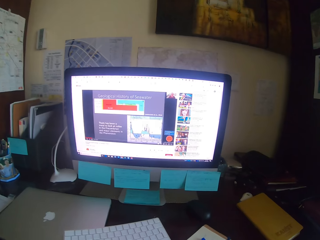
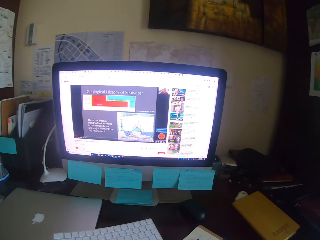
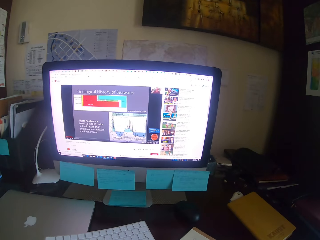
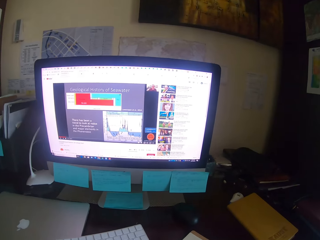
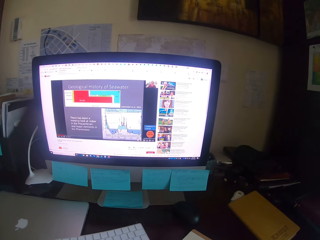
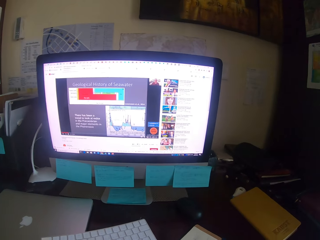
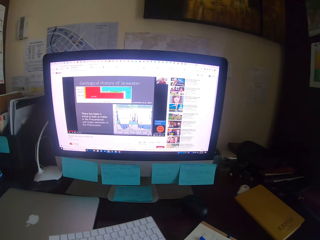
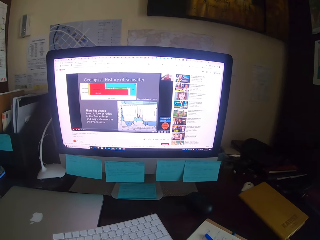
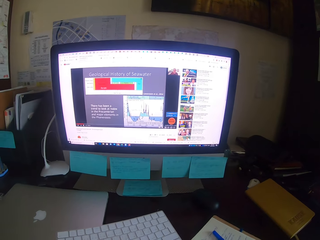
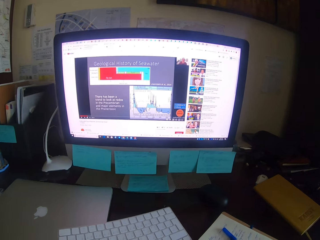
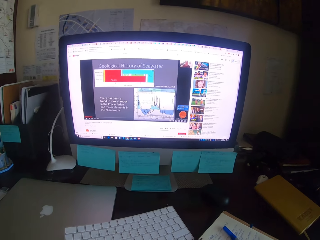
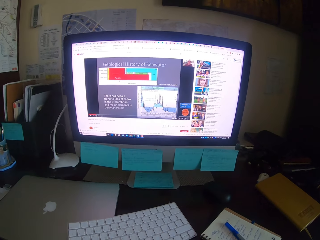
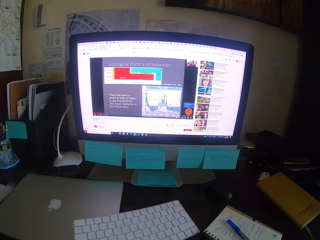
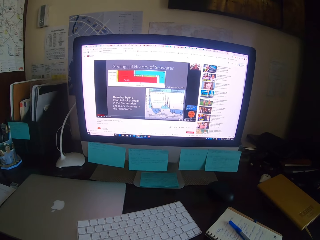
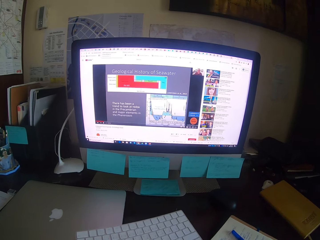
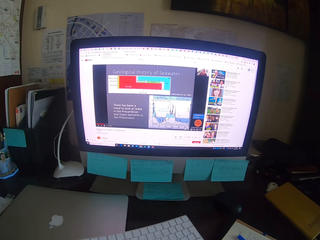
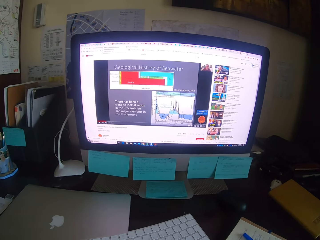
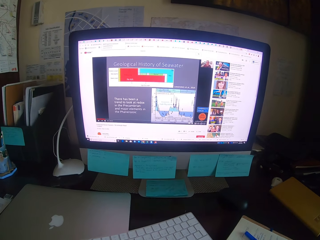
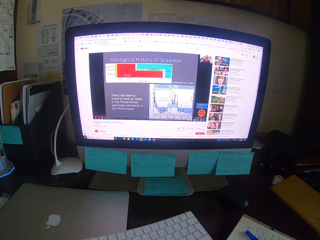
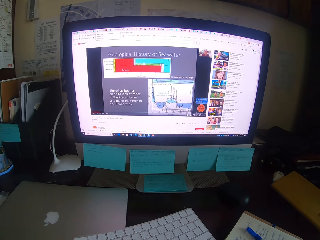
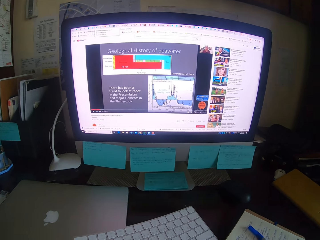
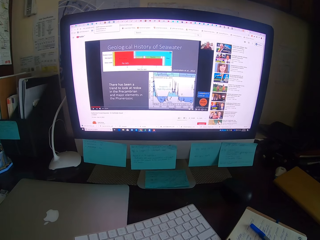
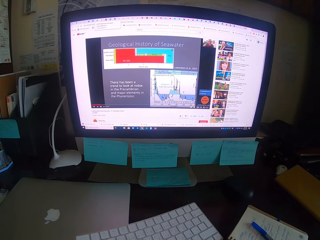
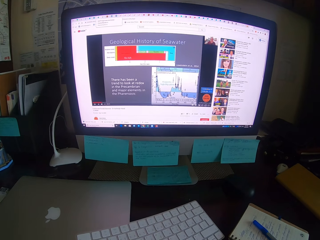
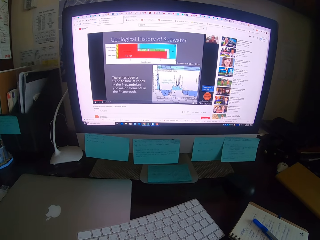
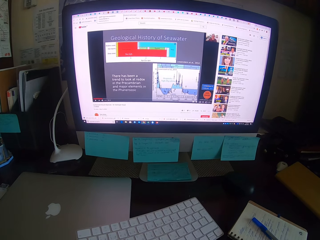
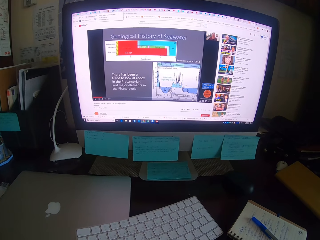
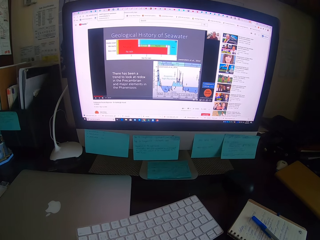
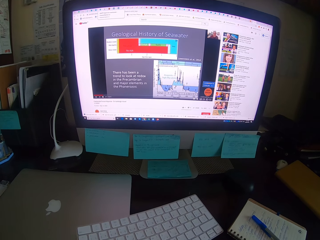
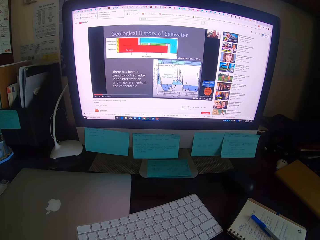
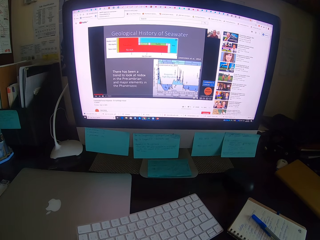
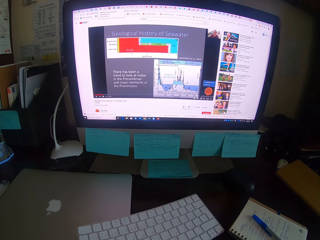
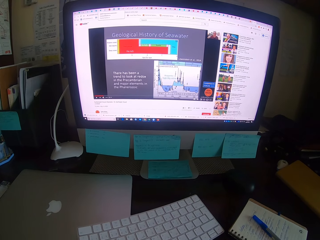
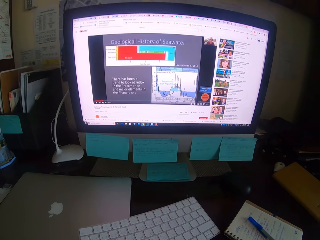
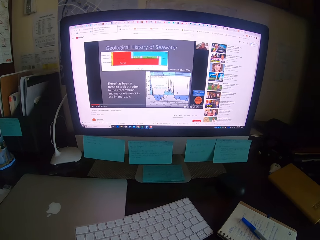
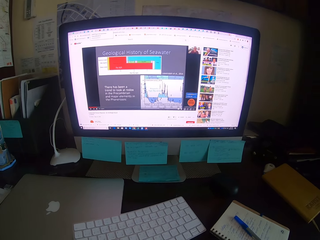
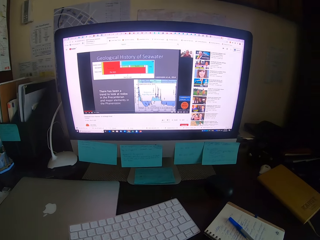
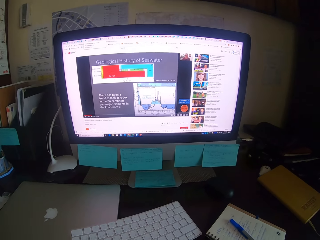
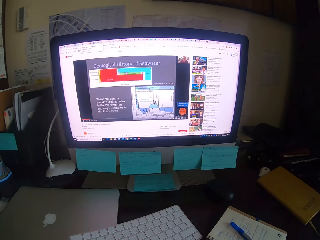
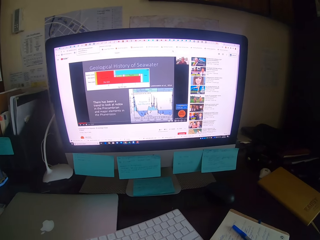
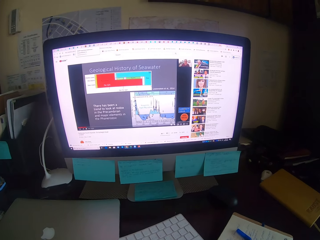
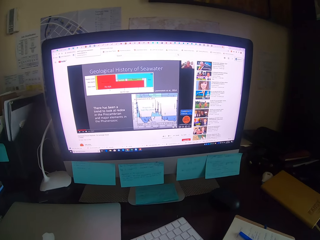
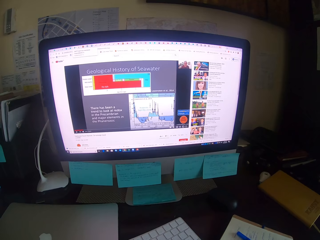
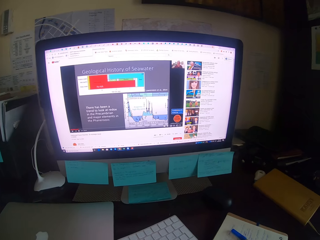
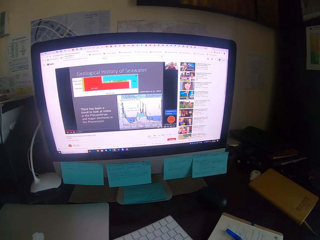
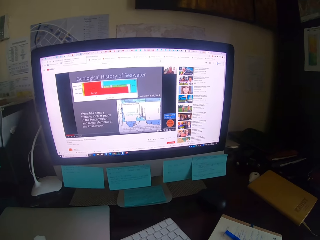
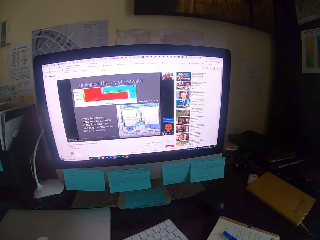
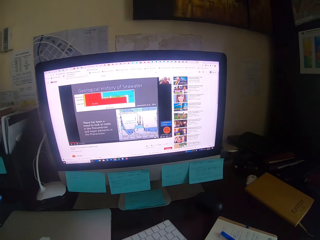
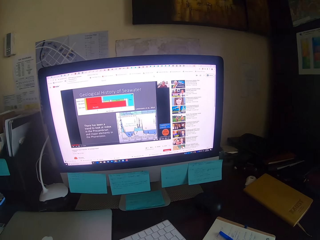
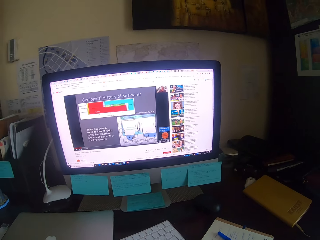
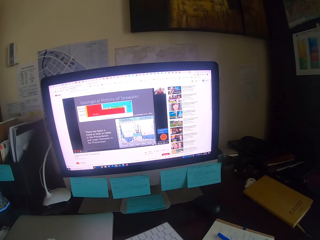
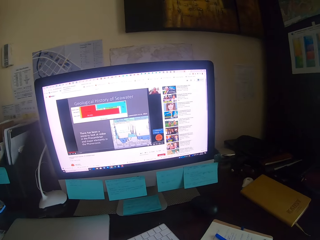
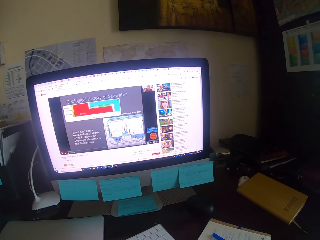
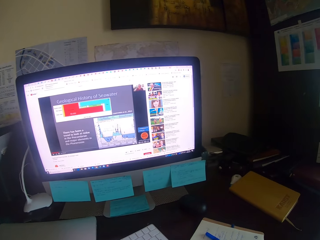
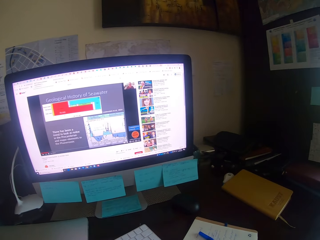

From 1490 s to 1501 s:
The camera wearer focuses on a computer.

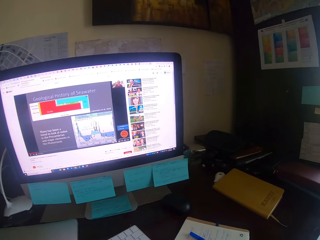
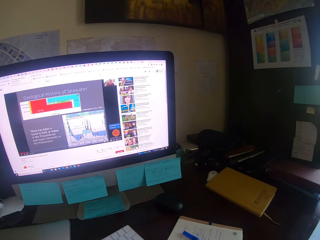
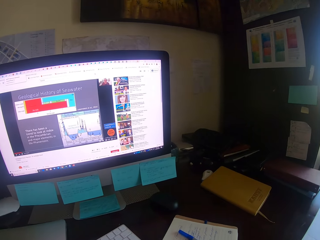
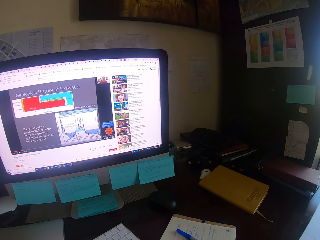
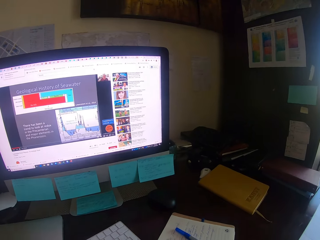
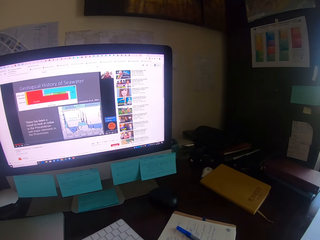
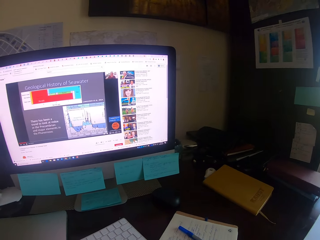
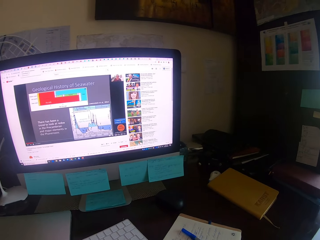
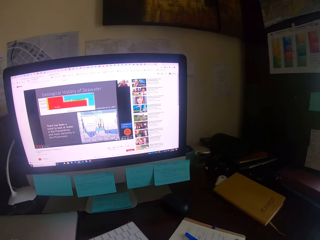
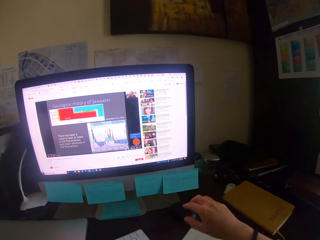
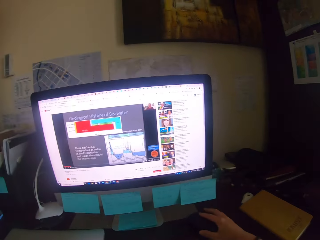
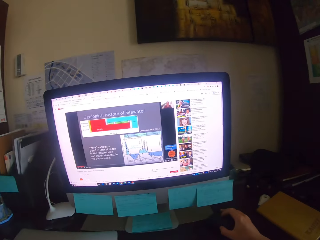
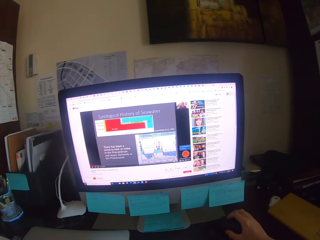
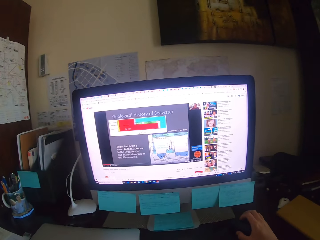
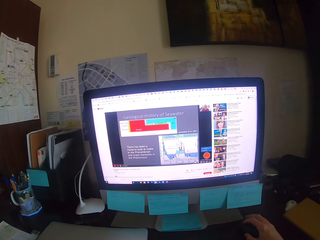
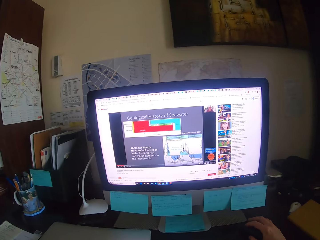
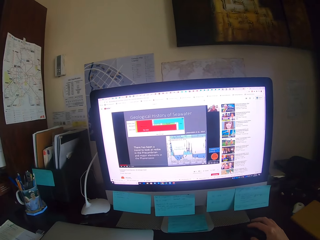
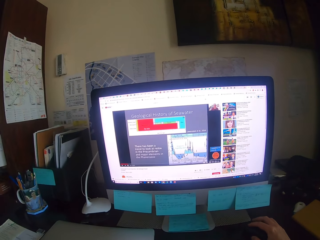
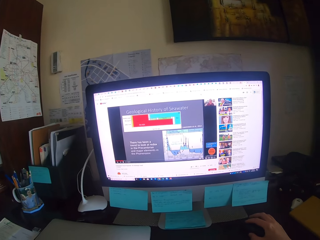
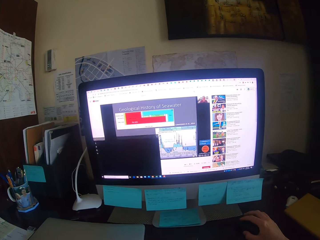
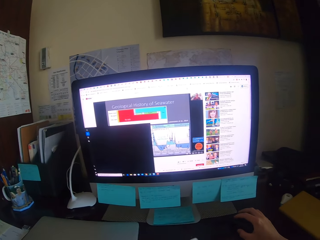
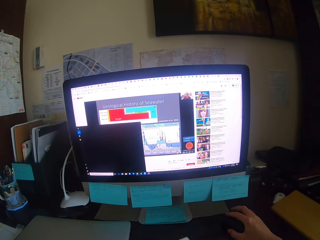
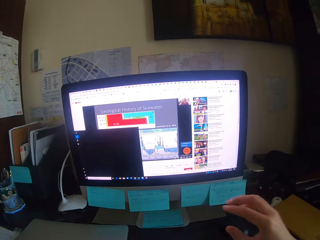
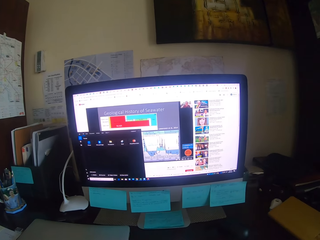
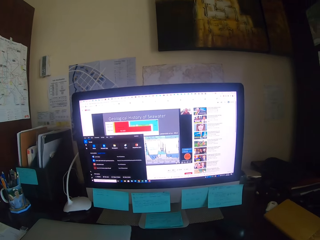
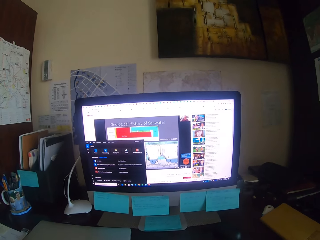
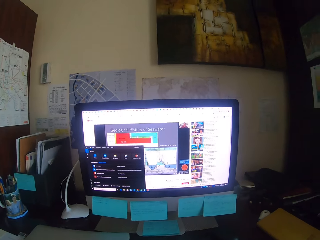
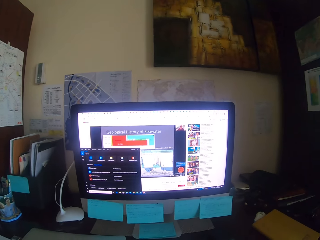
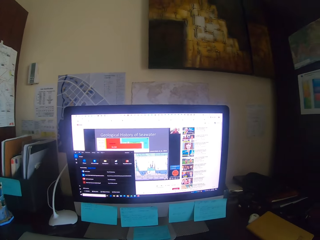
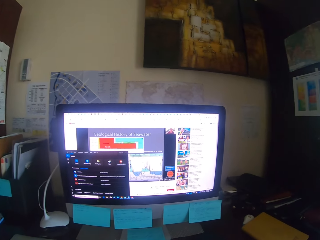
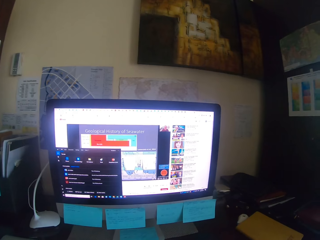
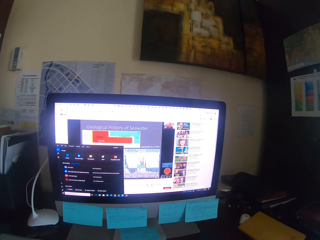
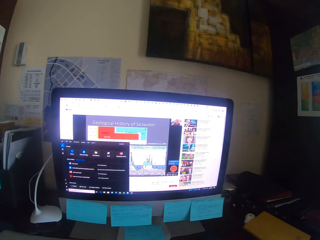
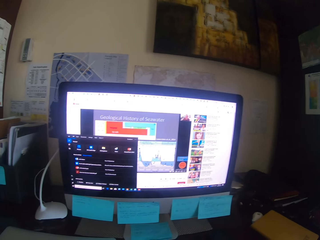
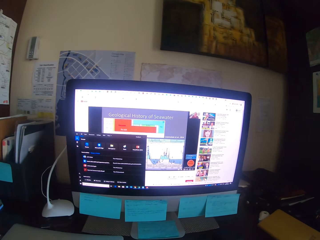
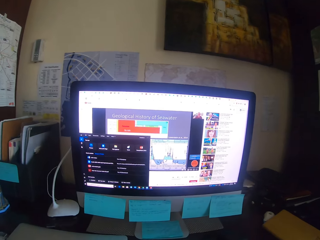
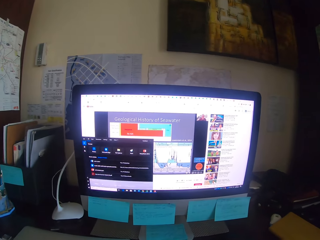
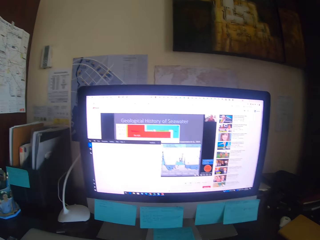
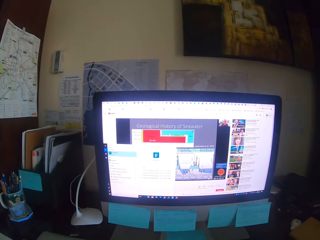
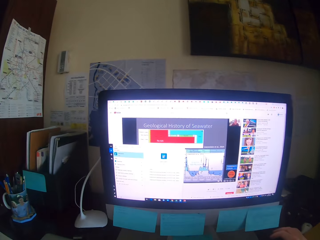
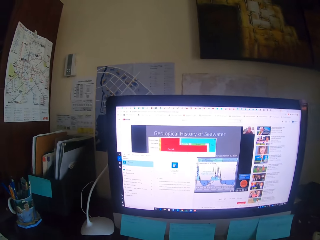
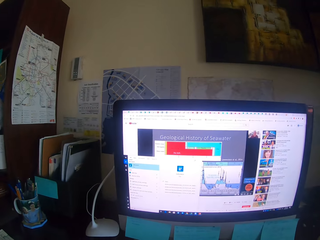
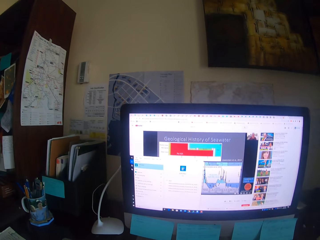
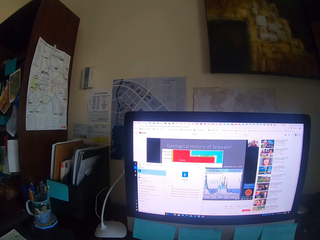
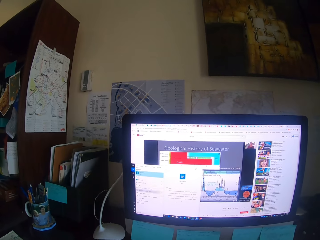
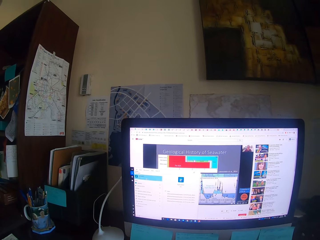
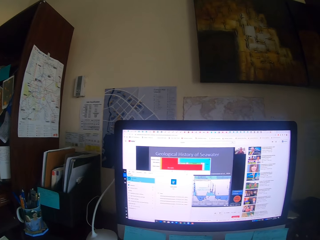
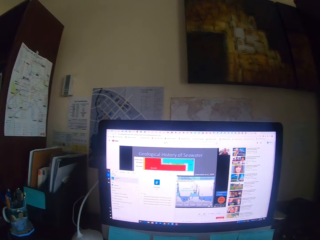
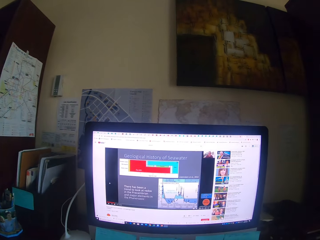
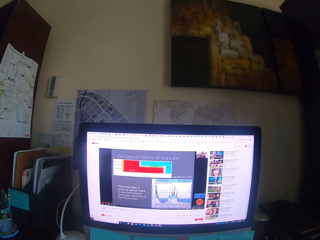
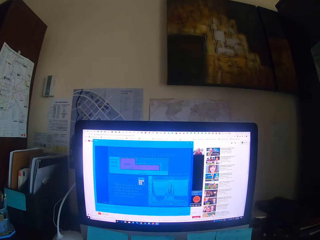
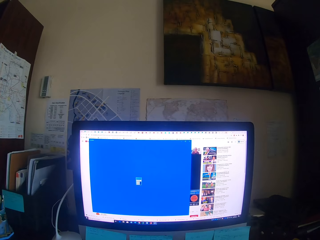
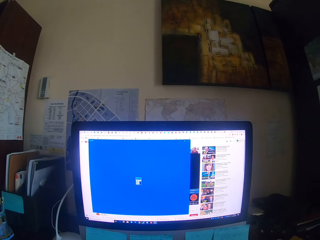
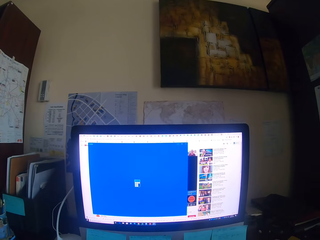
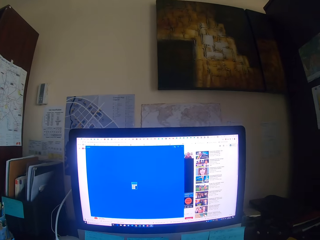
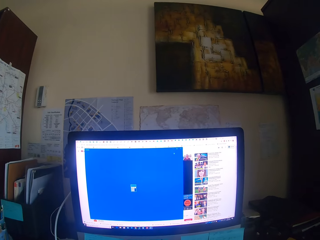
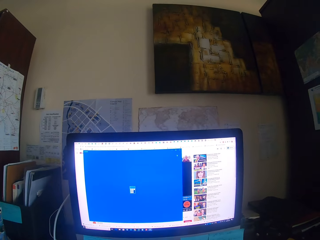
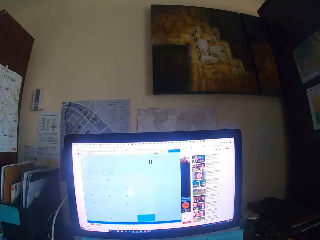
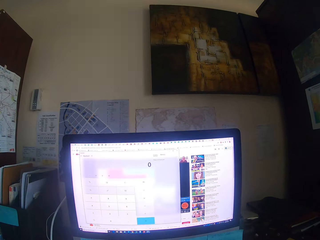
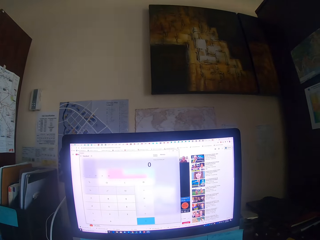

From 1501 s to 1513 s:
The camera wearer holds the mouse. They drag the mouse and operate the desktop. They type on the keyboard. They focus on a computer. They drag the mouse. They operate the desktop.
